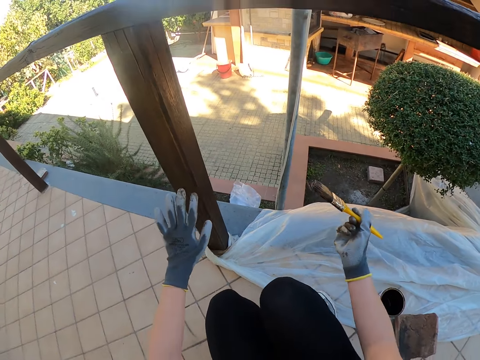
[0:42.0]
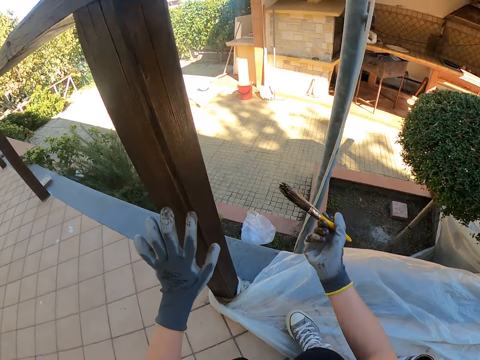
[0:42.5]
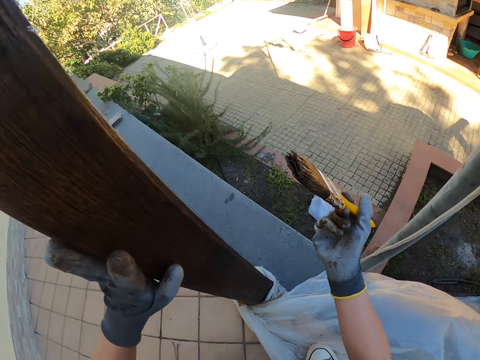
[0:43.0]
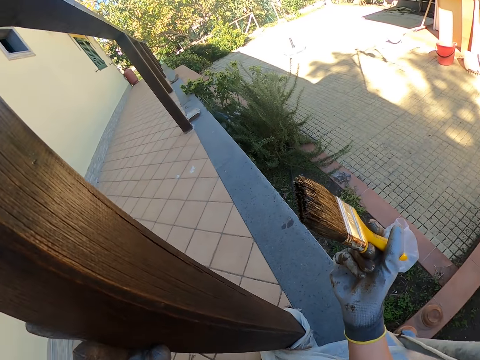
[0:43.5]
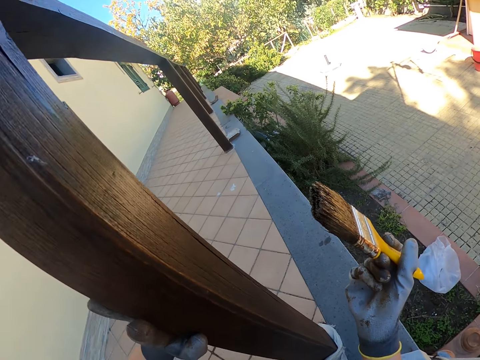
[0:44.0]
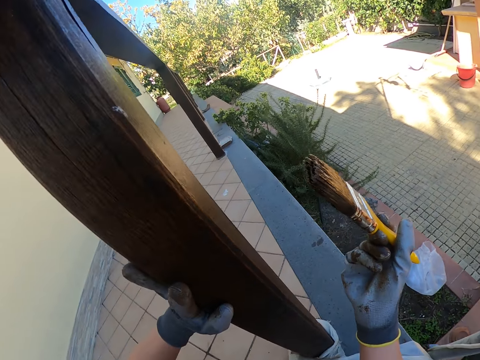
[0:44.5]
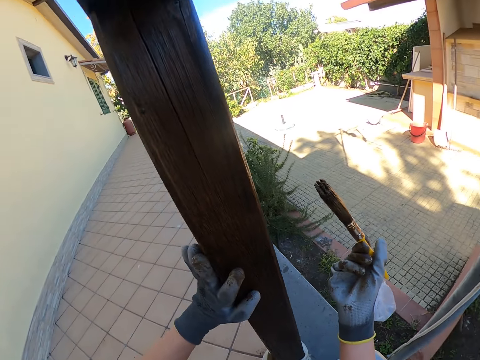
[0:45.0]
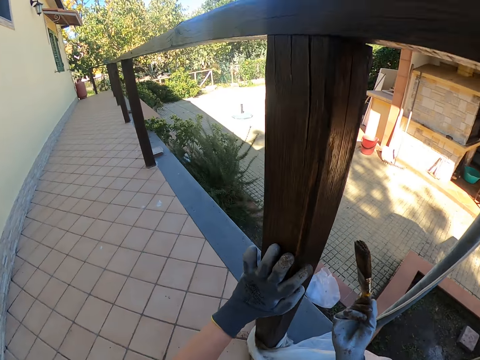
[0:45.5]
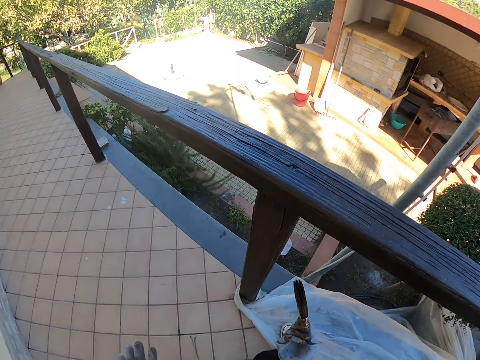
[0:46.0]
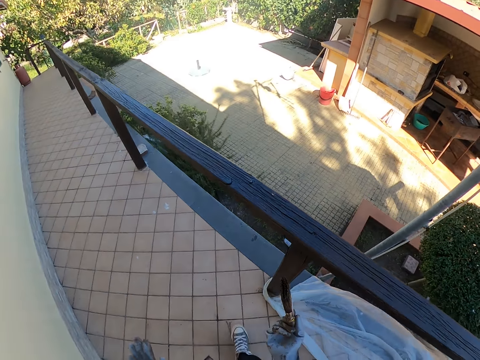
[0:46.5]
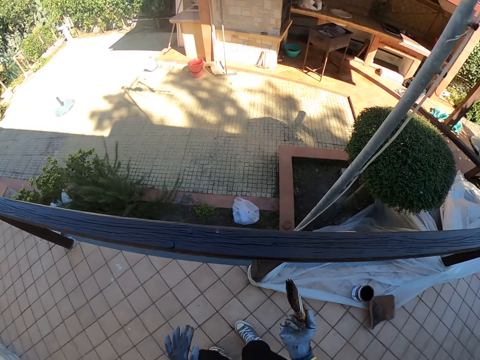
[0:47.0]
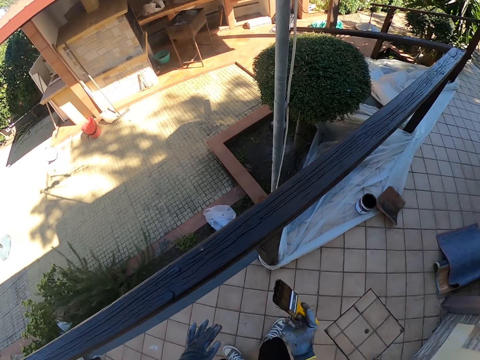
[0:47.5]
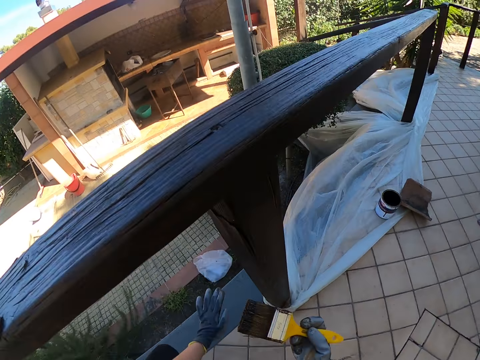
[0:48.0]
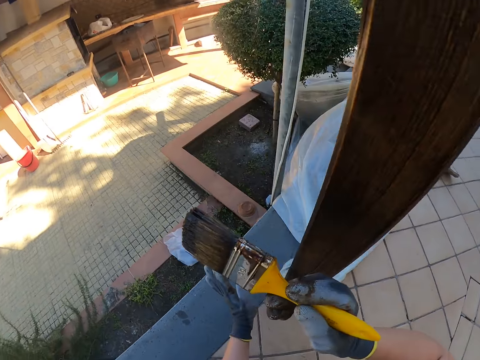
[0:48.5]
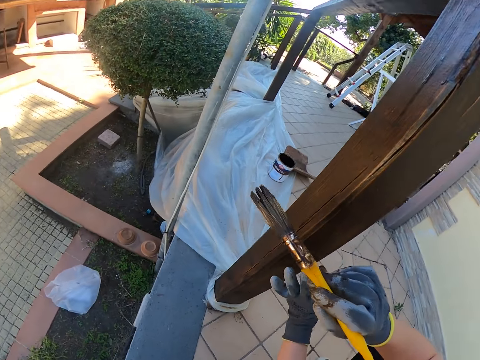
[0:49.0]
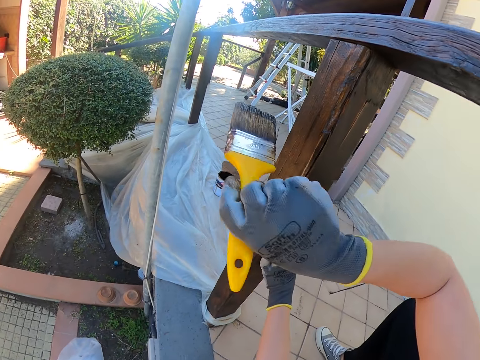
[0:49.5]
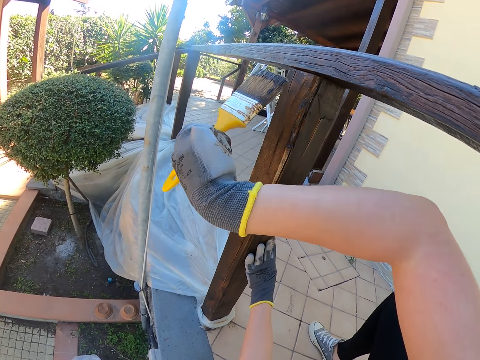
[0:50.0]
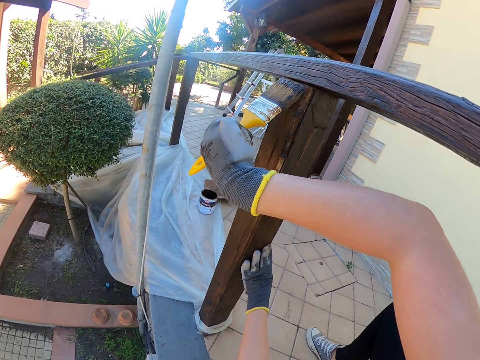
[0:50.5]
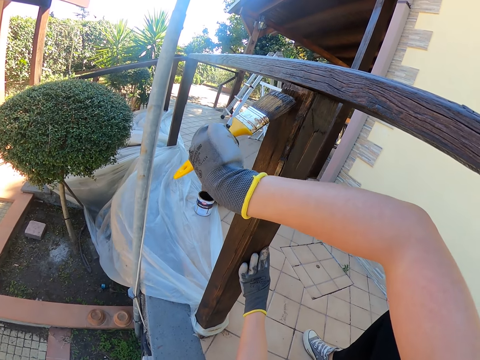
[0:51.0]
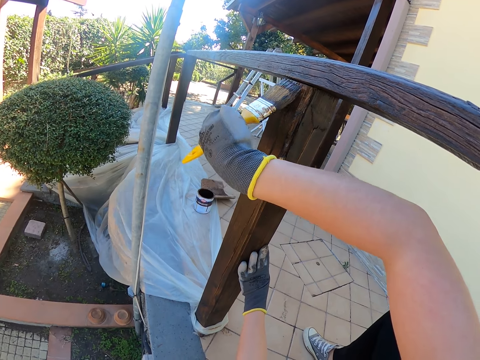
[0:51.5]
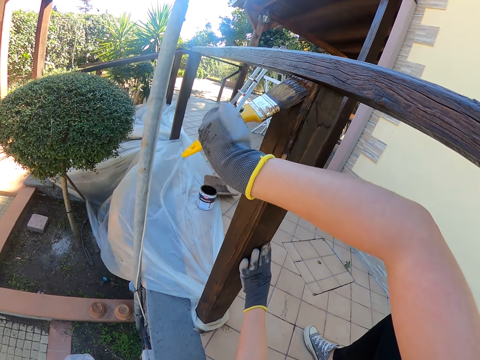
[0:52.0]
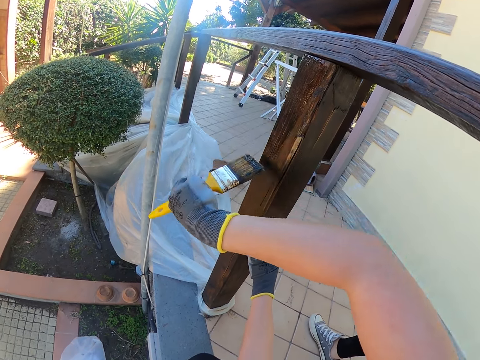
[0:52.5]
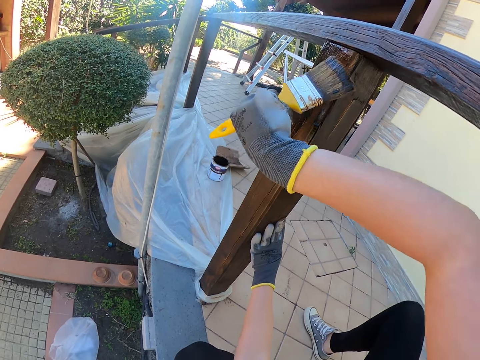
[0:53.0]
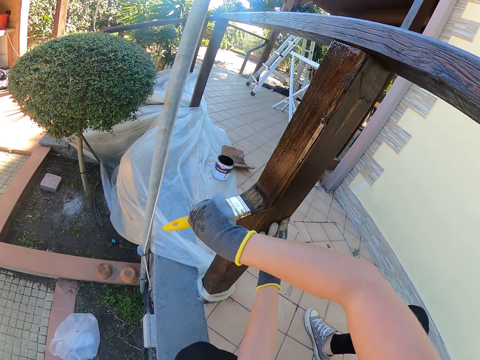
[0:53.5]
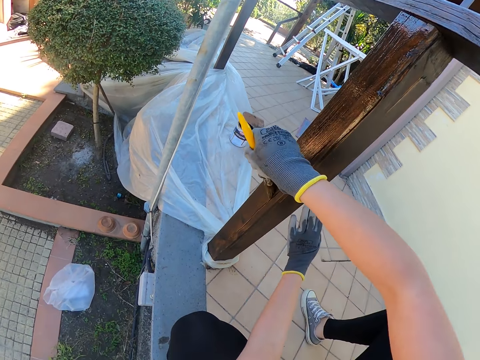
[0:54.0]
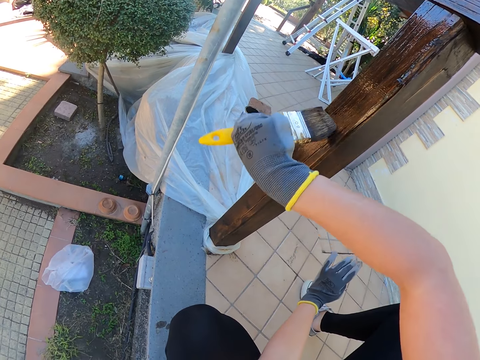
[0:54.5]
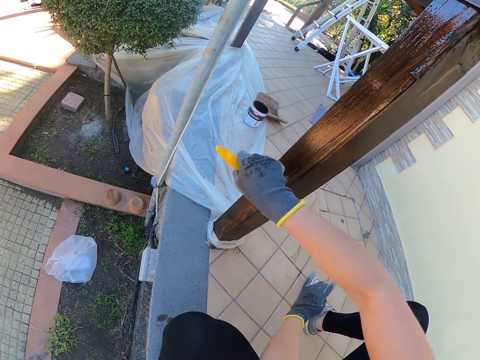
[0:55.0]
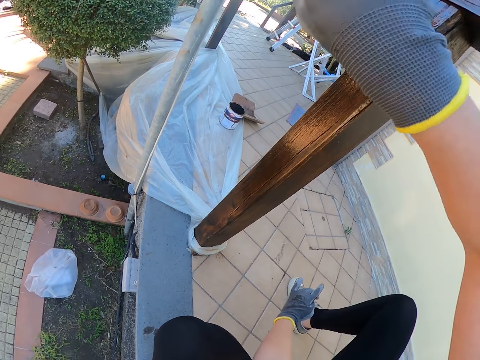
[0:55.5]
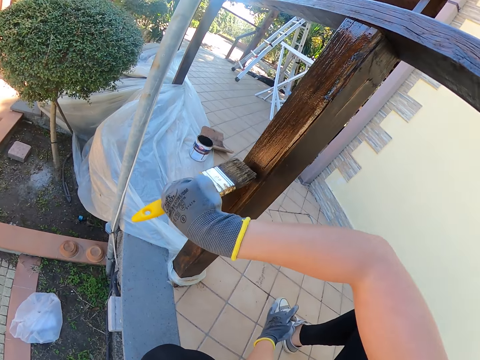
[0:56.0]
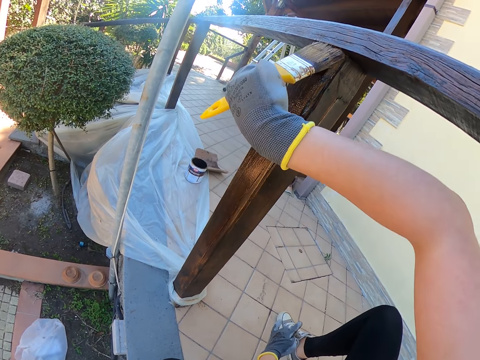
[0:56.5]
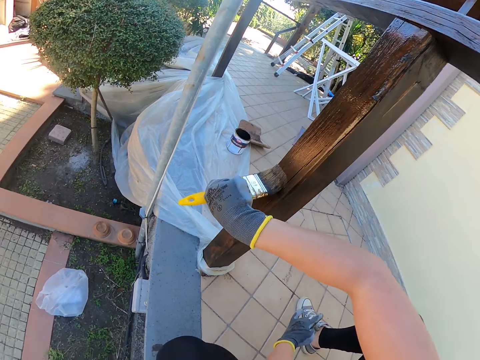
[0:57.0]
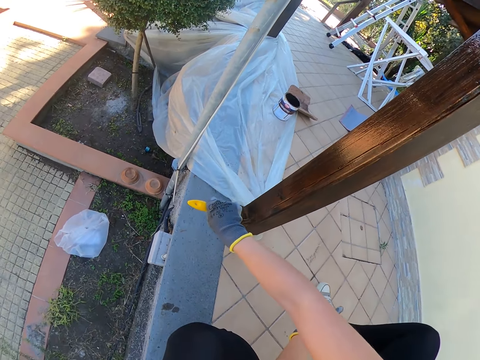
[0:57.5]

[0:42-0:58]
The camera wearer removes their hand from the porch rail post. They touch the porch rail post. They move around. They touch the porch rail post. They paint the porch rail post. They remove their hand from the porch rail post.

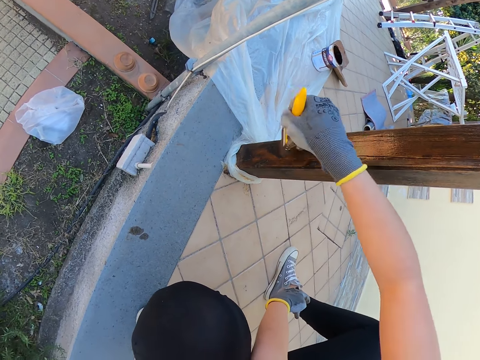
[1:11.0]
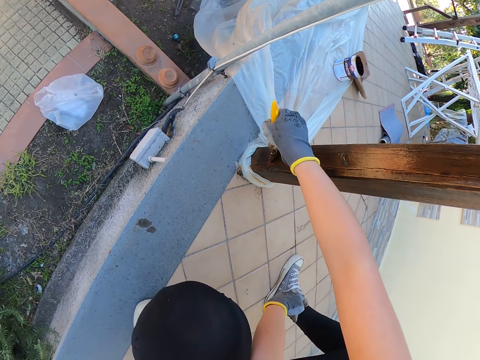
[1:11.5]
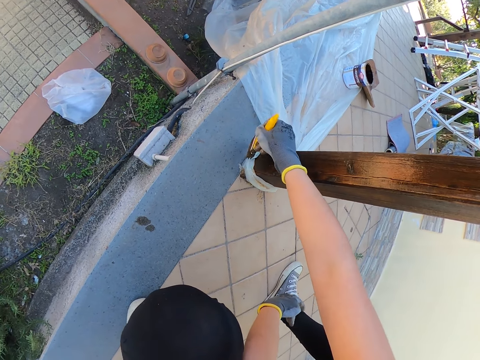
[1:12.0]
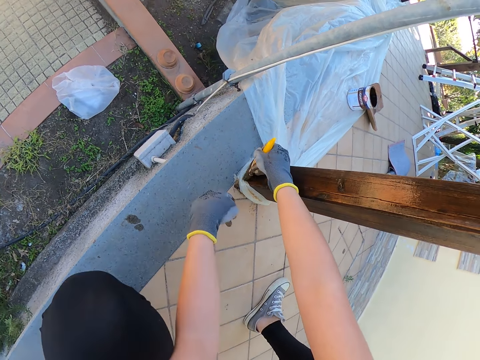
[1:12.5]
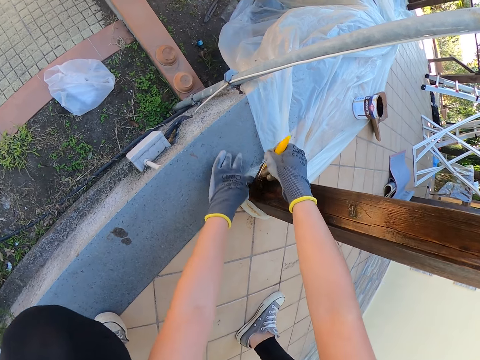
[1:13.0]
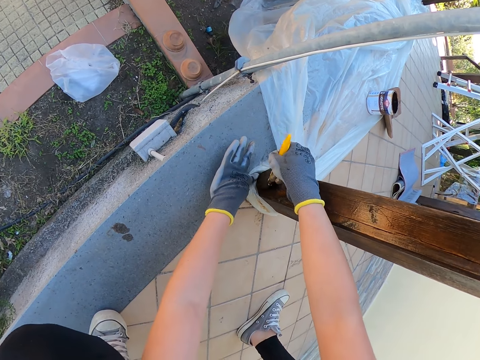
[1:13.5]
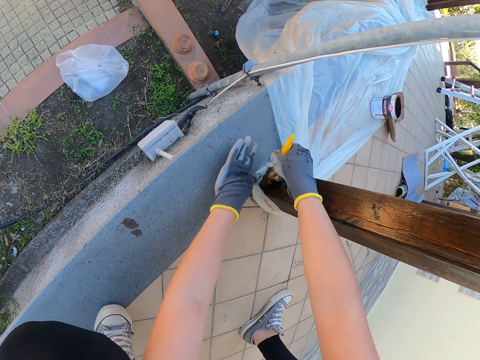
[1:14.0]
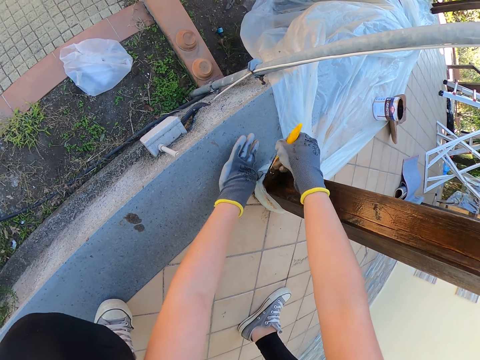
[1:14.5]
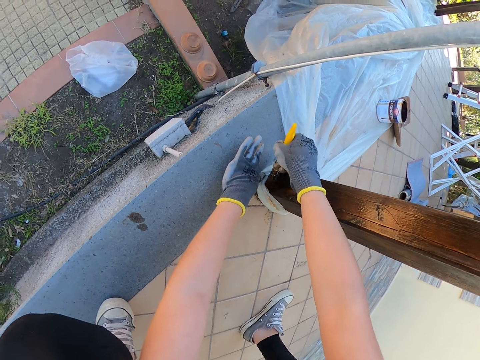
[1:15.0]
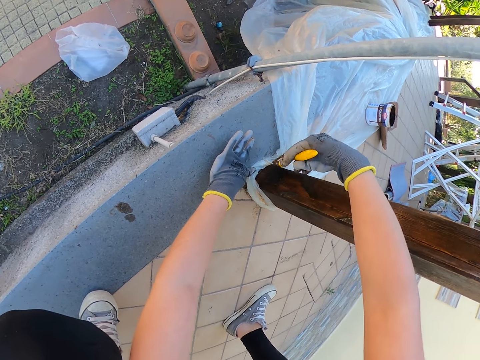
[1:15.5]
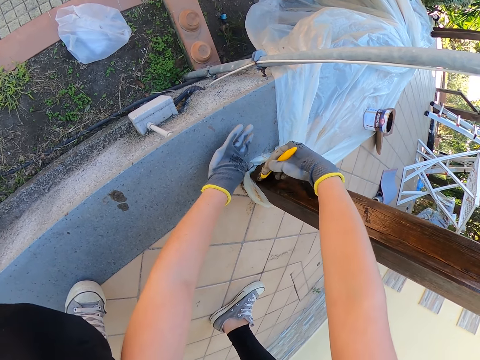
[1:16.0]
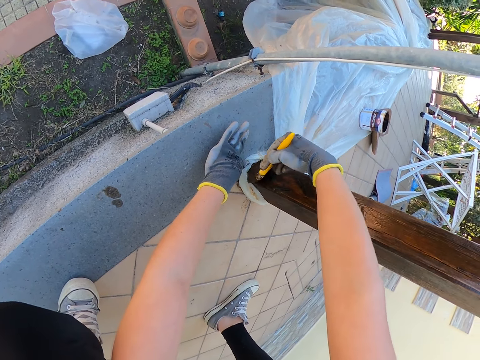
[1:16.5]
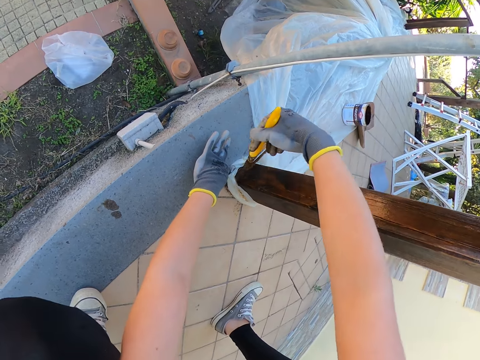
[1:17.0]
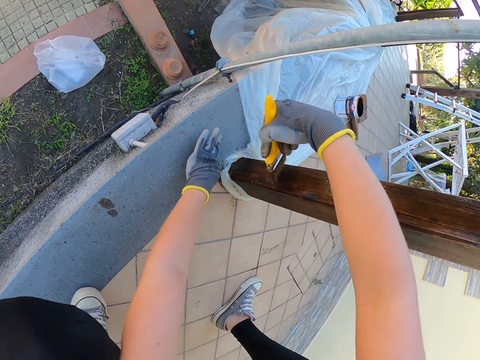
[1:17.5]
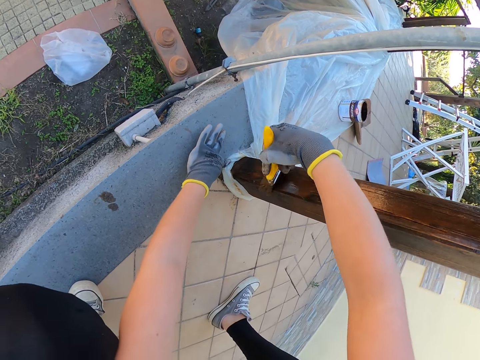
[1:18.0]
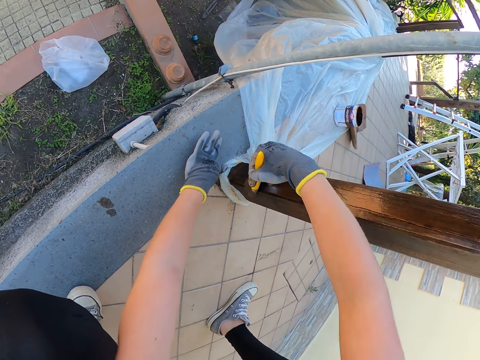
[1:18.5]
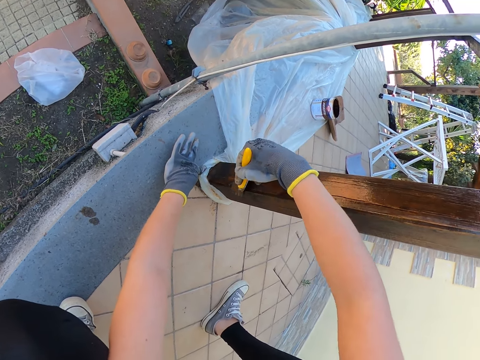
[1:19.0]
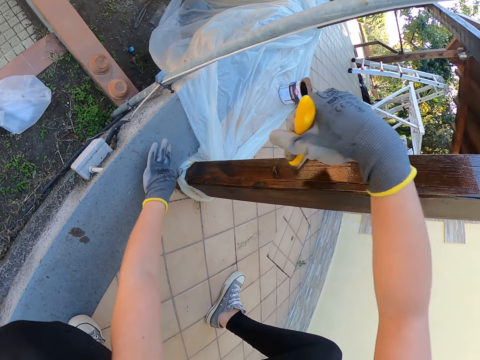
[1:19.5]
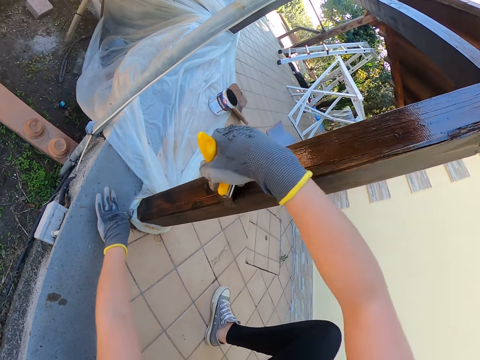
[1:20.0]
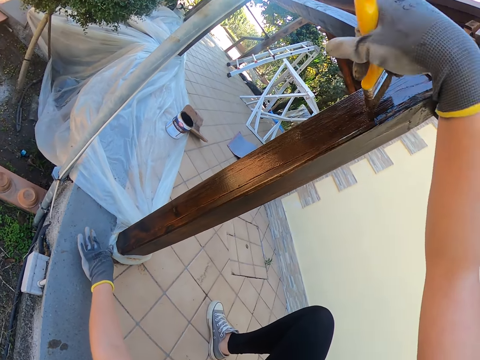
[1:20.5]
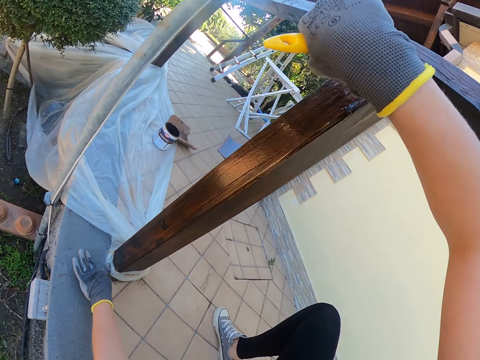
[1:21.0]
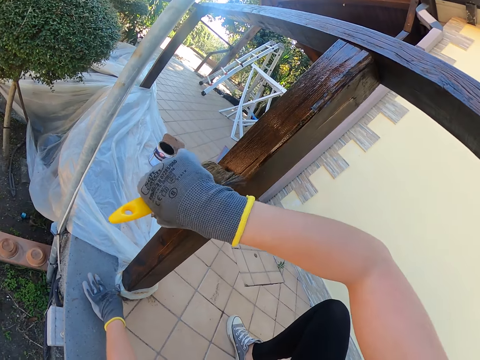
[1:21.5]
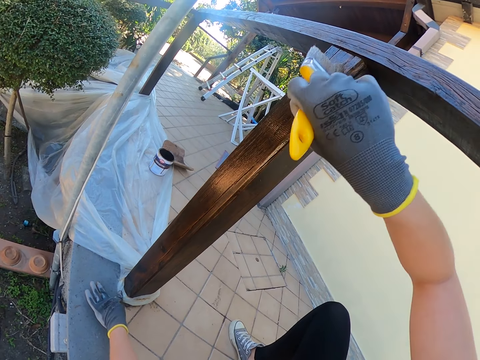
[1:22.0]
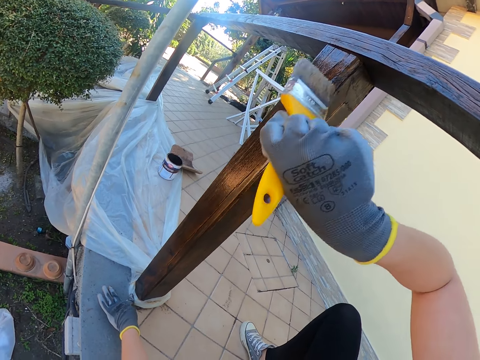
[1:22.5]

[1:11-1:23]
The camera wearer holds down a nylon with his left hand.
